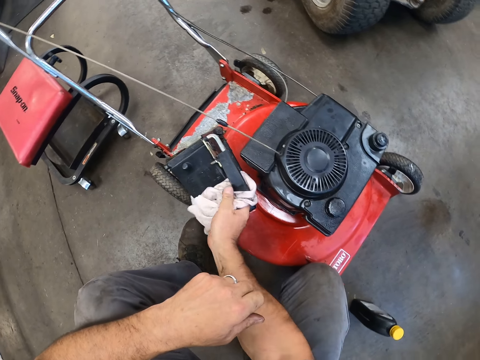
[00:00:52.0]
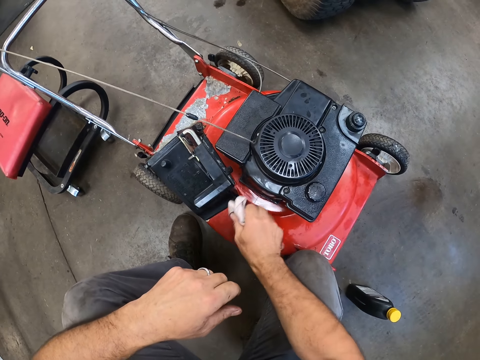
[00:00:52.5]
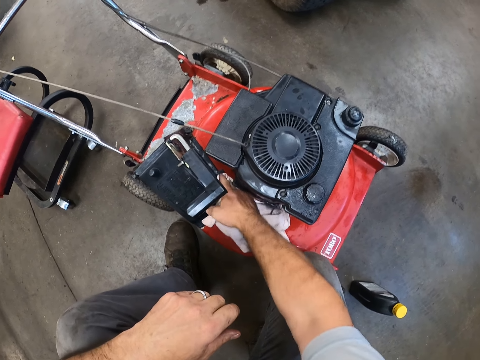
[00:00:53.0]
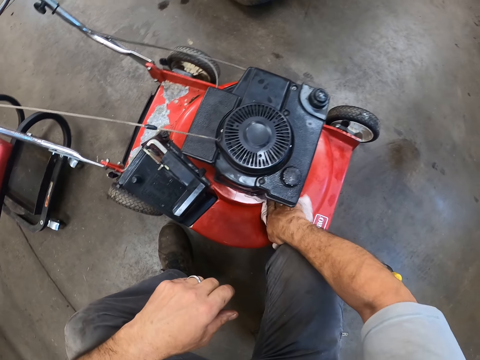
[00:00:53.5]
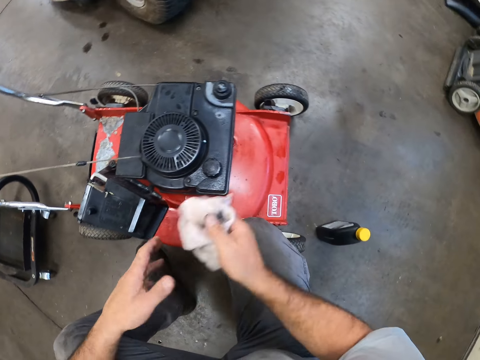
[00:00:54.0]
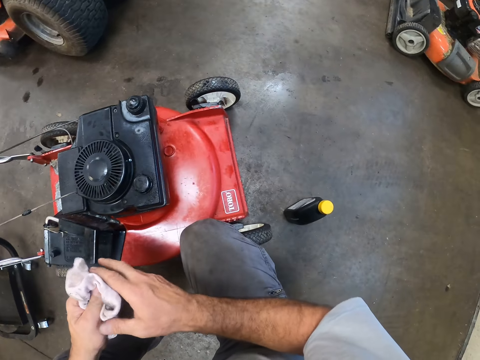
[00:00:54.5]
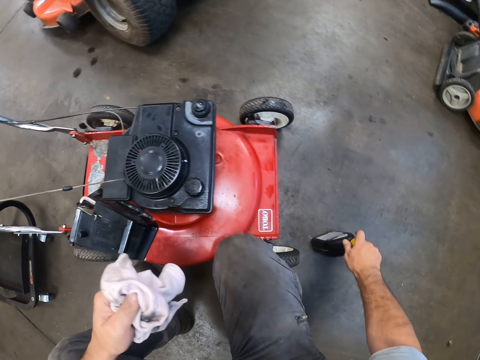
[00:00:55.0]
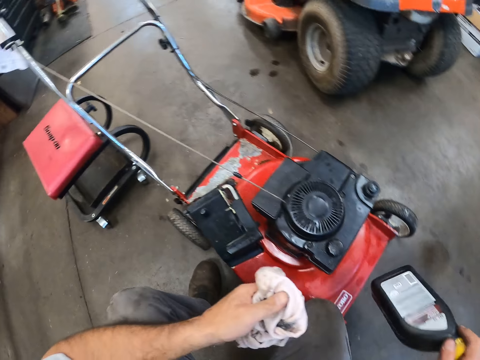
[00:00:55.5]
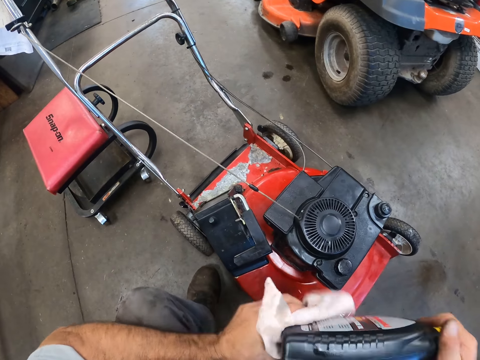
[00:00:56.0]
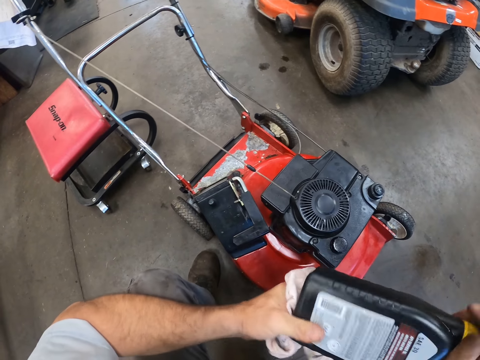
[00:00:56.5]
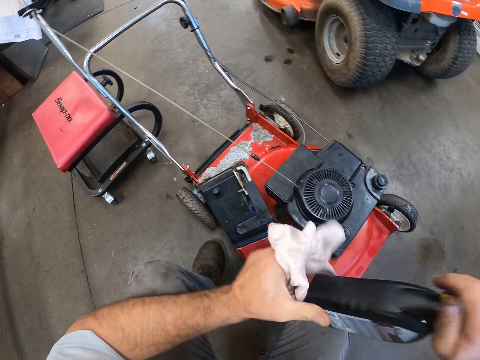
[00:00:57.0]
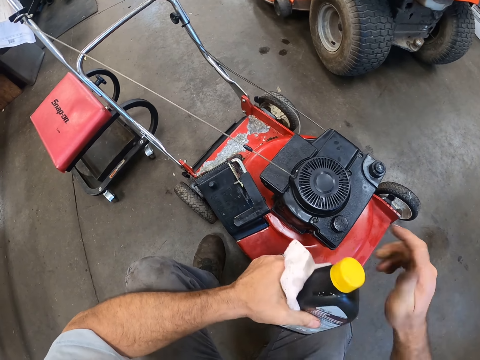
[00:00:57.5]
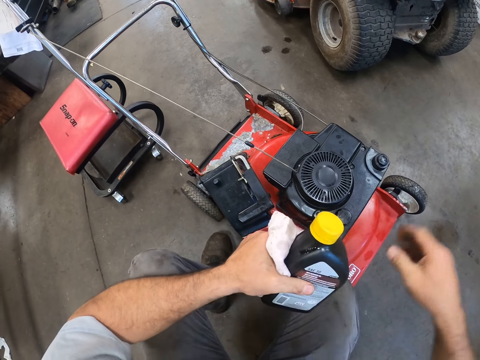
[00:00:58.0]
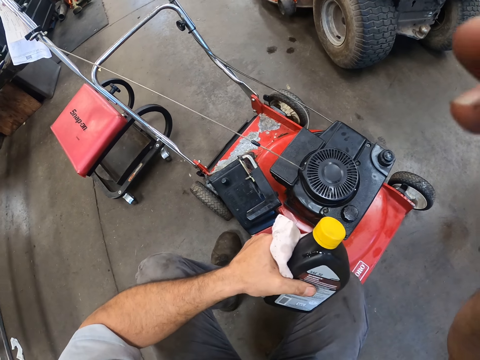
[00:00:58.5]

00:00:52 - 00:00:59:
The camera wearer wipes the lawn mower. He passes the rag from his right hand to his left hand. He holds the wiping cloth. He picks the bottle of oil from the floor with his right hand. He cleans the bottle of oil with the rag with his left hand. He hits his right thigh with his right hand.
